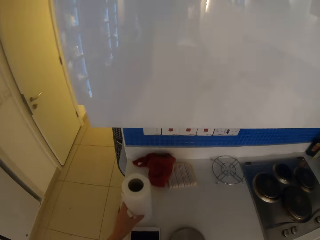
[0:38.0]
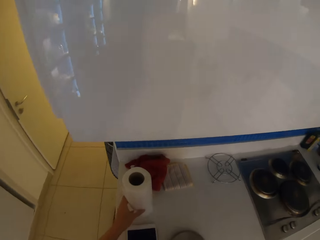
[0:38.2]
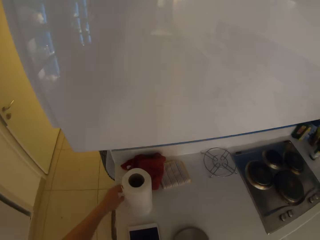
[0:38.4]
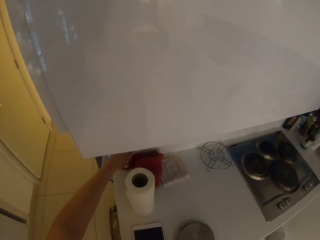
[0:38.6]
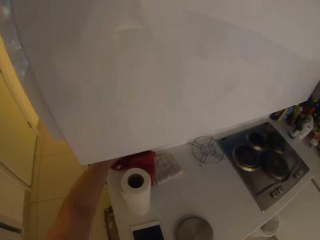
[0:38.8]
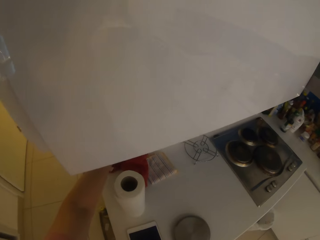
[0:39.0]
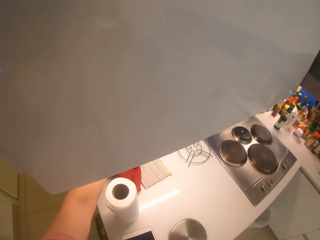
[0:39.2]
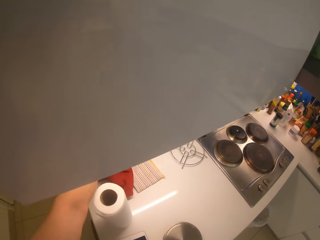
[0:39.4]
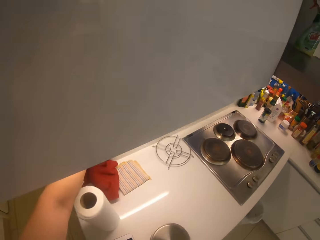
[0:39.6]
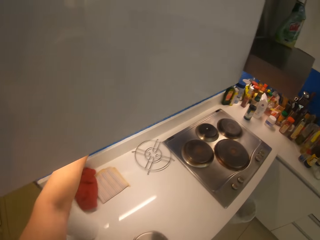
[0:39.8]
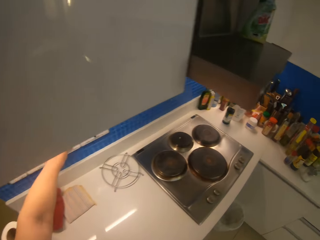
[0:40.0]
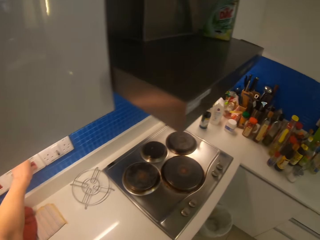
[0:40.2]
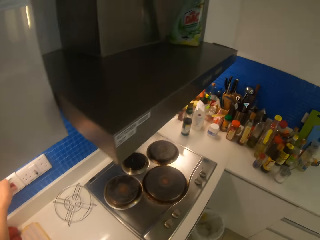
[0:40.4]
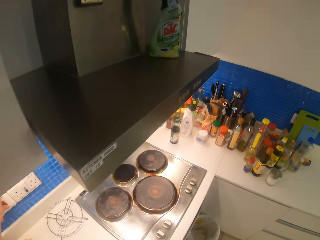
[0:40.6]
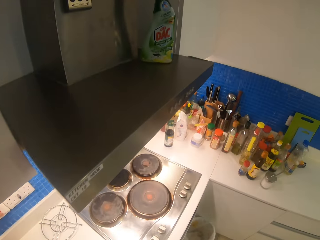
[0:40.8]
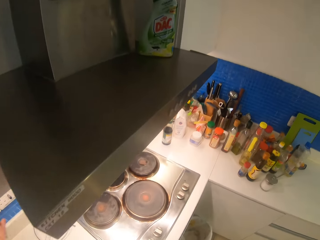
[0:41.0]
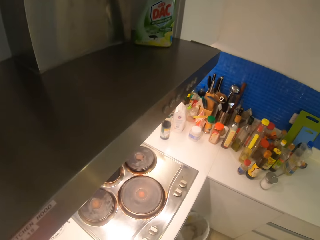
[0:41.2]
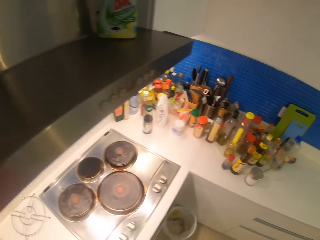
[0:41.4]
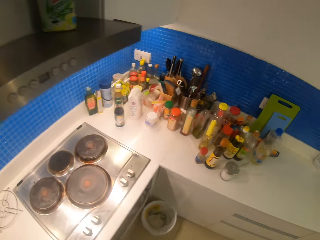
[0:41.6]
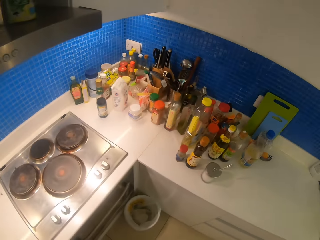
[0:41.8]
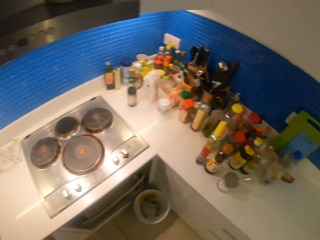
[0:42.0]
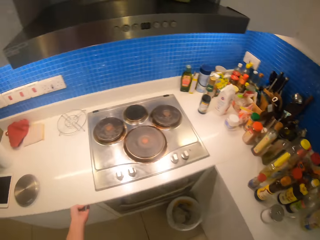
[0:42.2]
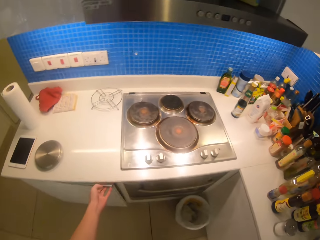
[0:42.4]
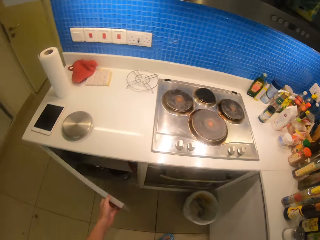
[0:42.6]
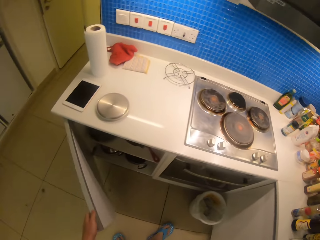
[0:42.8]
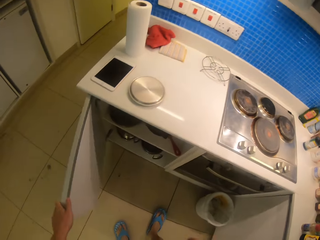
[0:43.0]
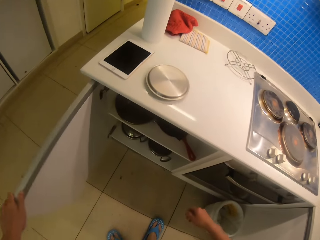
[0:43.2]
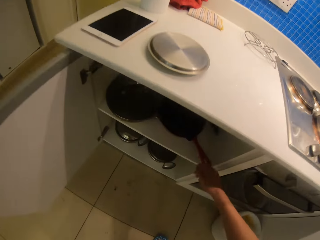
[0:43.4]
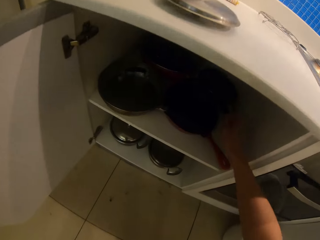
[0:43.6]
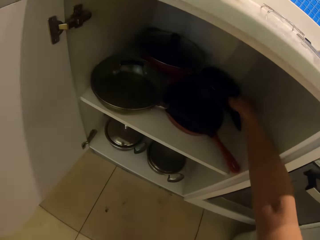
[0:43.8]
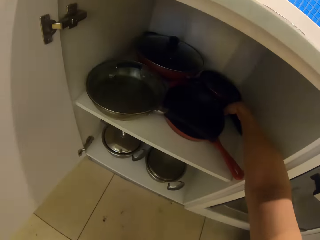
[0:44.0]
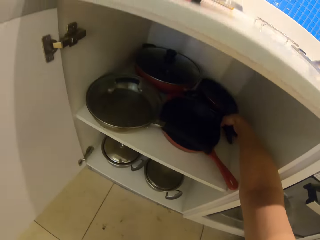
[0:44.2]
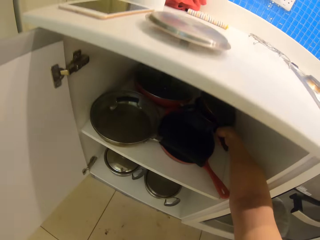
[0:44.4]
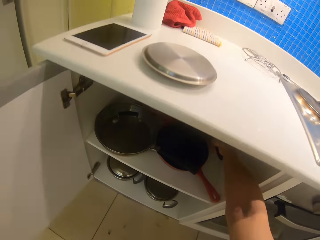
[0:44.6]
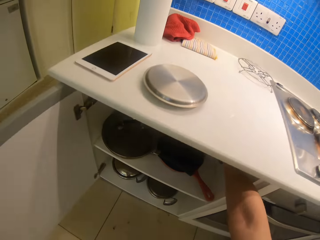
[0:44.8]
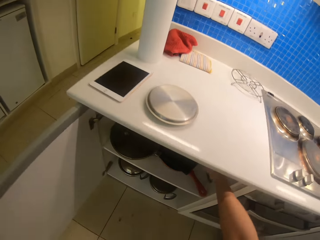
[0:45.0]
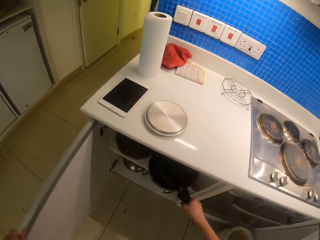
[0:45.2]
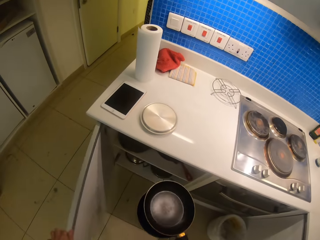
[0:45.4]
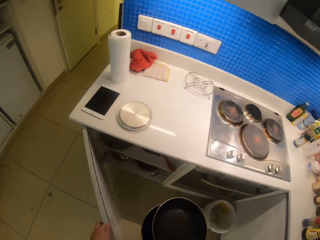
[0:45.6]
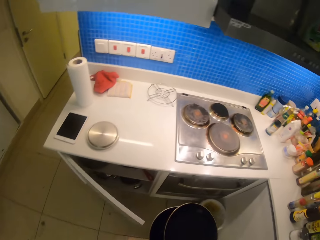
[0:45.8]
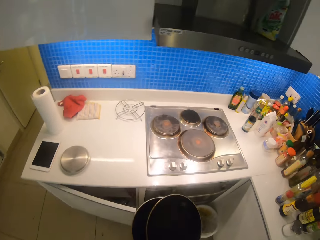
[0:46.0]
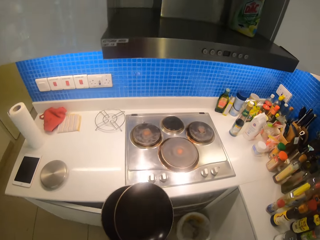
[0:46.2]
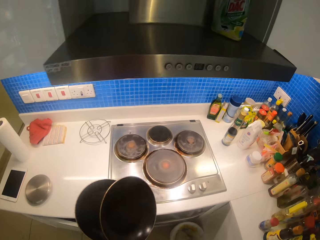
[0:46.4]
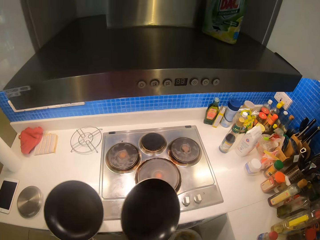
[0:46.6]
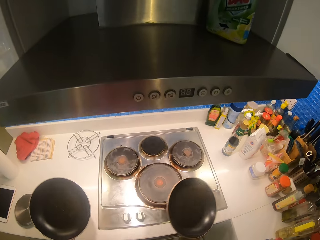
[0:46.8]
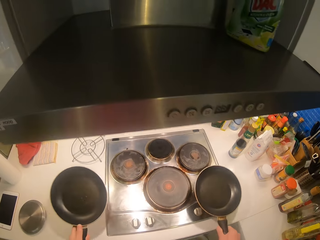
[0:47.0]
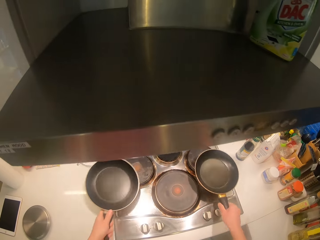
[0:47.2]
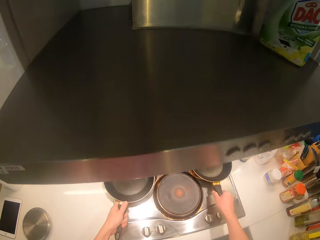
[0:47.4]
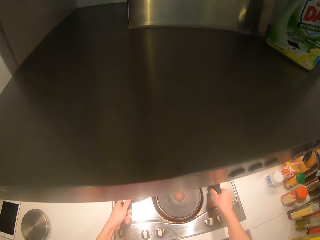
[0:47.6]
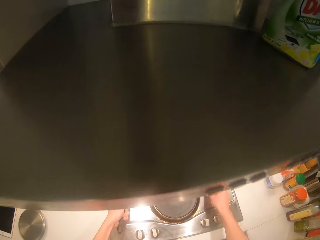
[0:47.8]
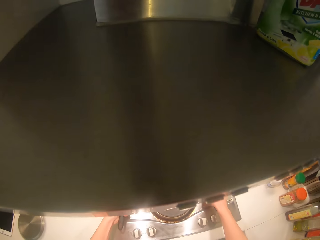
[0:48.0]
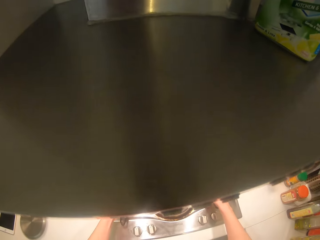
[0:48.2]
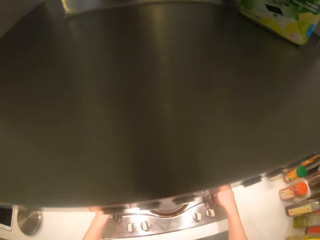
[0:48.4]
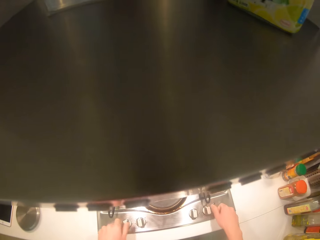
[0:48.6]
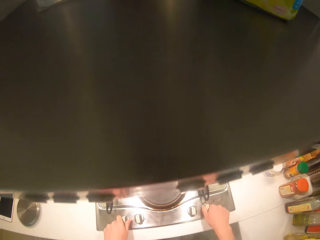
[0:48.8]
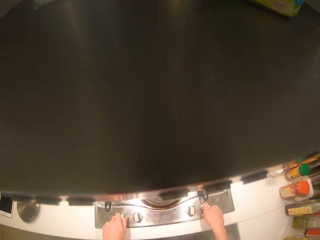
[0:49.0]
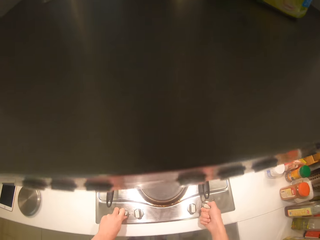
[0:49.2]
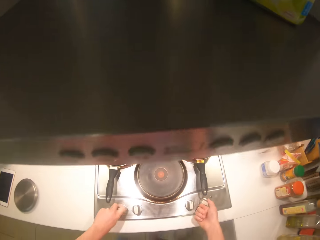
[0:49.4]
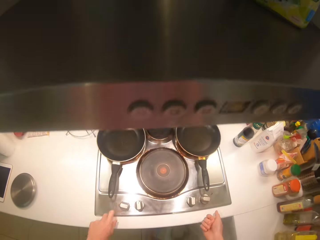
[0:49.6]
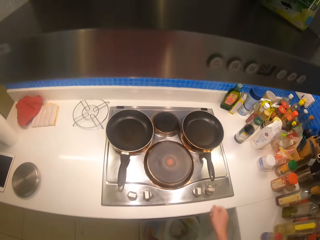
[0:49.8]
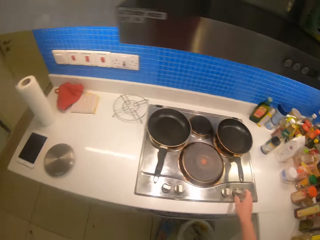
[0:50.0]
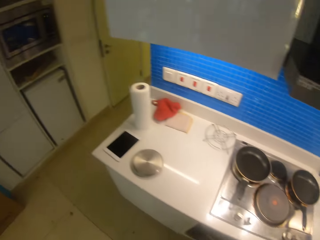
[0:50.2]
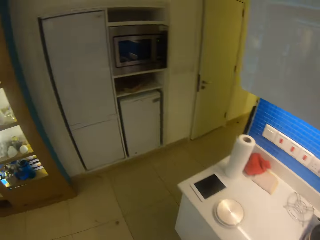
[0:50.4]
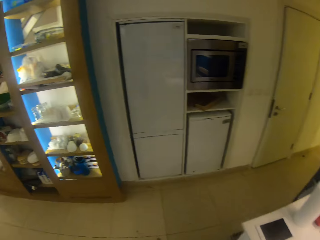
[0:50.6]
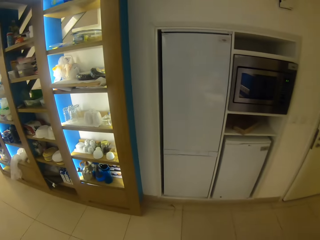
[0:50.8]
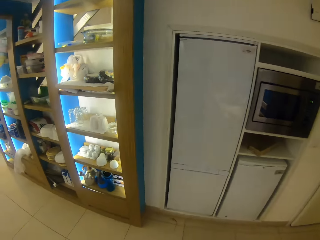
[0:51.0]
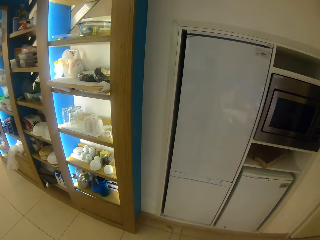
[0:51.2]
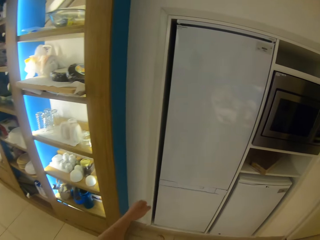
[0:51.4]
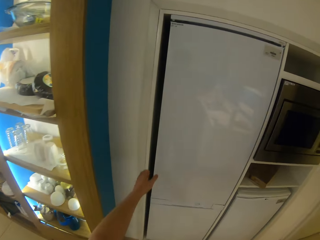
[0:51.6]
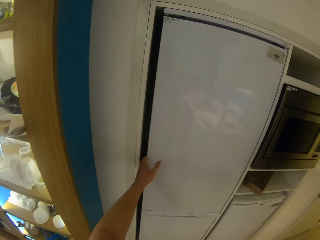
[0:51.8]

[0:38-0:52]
The camera wearer holds a phone with the right hand and holds a serviette with the left hand. They place the phone down. They push the kitchen tissue aside. They switch on the kitchen light. They switch on the electric cooker socket. They open the kitchen cabinet drawer. They bring out the pans from the cupboard. They put the pans on the cooker. They switch on the cooker.

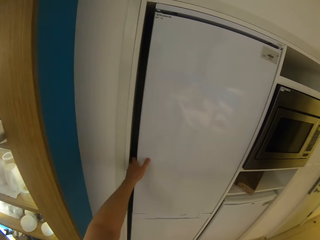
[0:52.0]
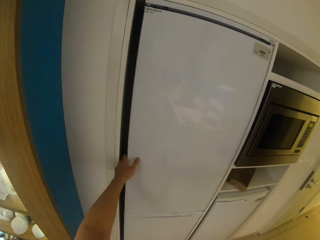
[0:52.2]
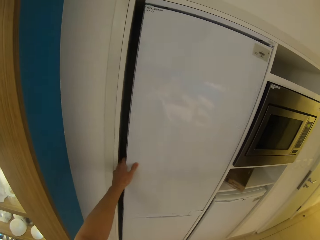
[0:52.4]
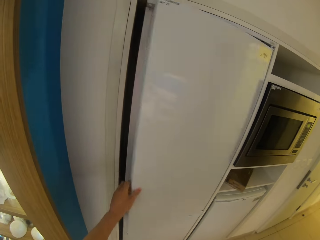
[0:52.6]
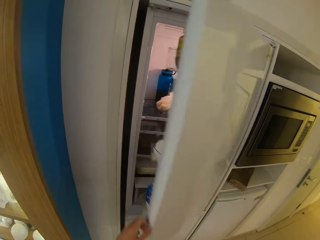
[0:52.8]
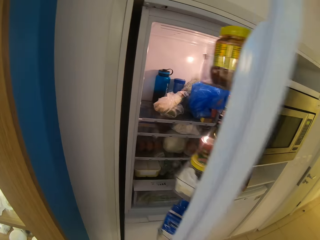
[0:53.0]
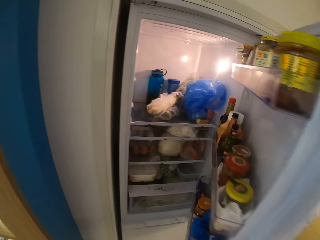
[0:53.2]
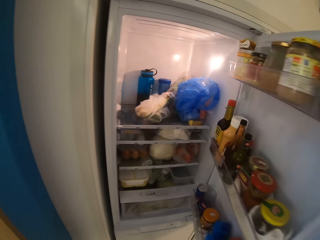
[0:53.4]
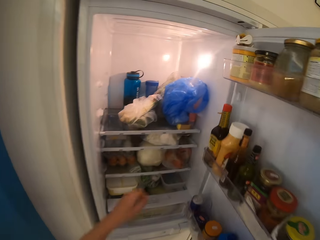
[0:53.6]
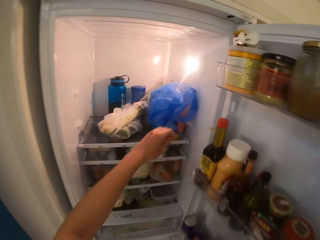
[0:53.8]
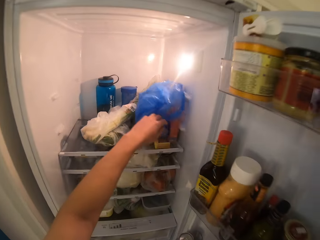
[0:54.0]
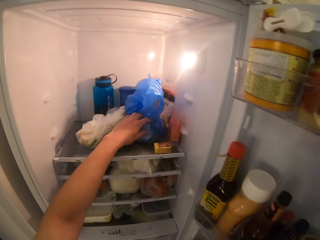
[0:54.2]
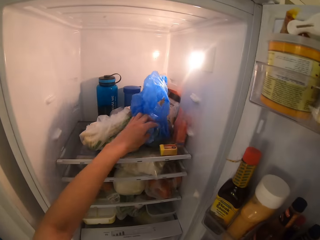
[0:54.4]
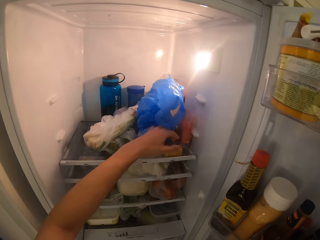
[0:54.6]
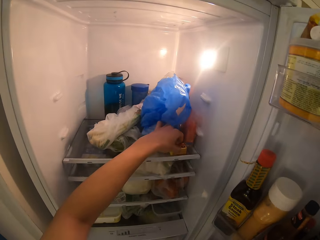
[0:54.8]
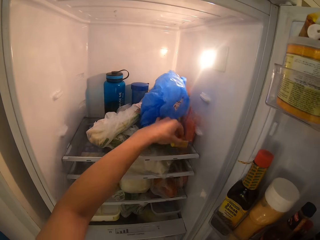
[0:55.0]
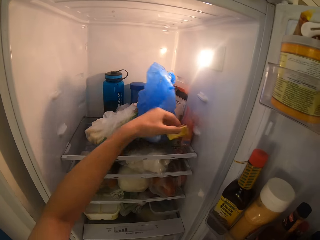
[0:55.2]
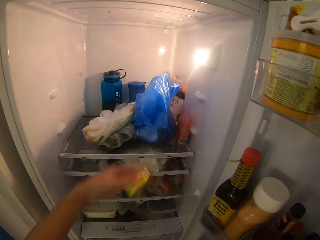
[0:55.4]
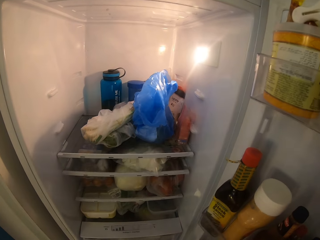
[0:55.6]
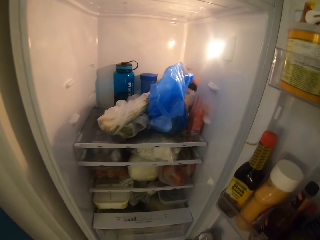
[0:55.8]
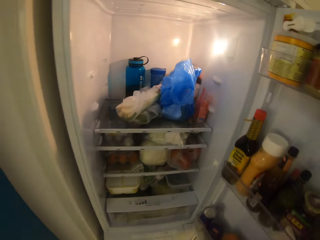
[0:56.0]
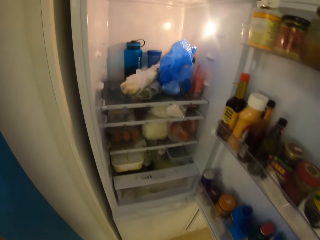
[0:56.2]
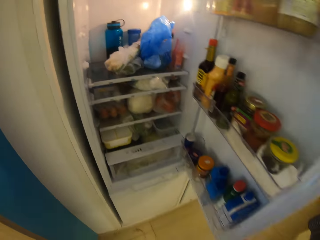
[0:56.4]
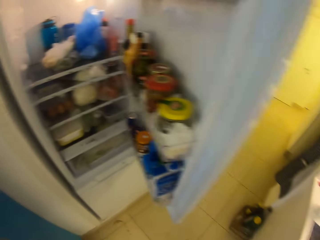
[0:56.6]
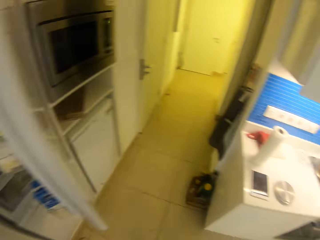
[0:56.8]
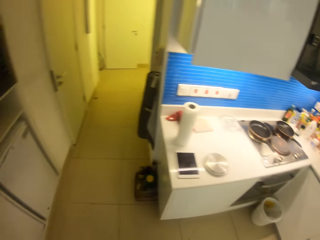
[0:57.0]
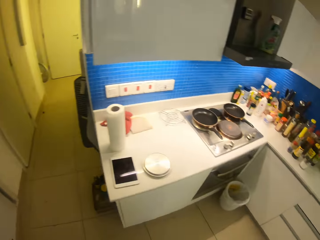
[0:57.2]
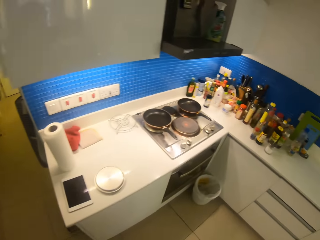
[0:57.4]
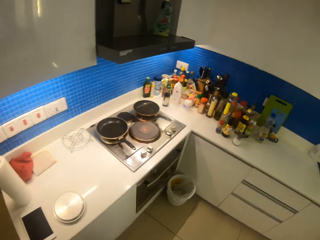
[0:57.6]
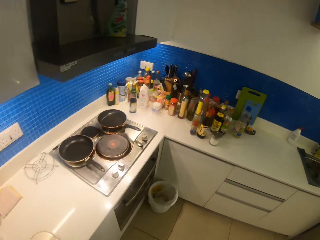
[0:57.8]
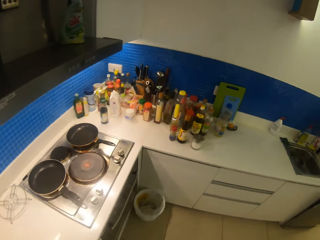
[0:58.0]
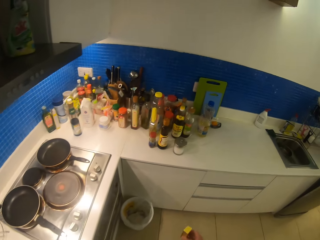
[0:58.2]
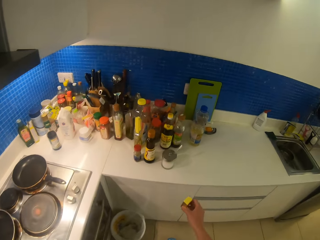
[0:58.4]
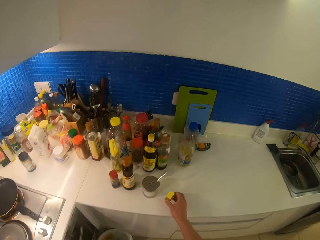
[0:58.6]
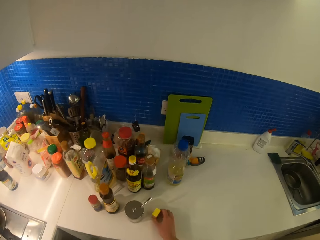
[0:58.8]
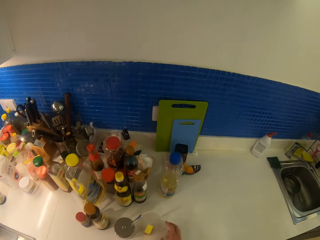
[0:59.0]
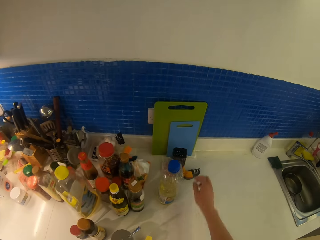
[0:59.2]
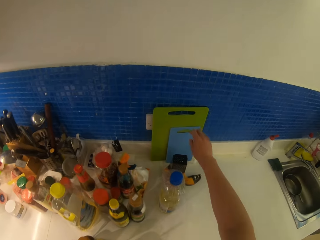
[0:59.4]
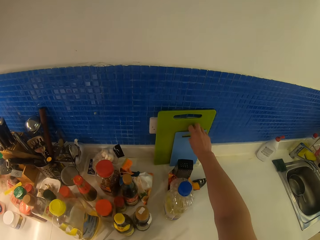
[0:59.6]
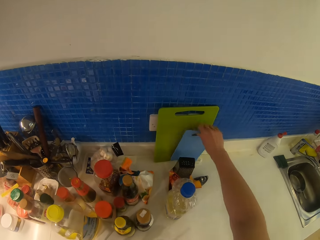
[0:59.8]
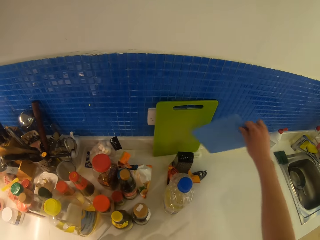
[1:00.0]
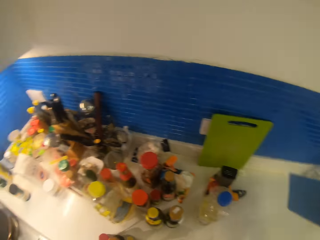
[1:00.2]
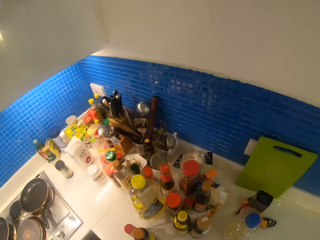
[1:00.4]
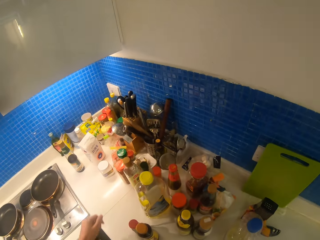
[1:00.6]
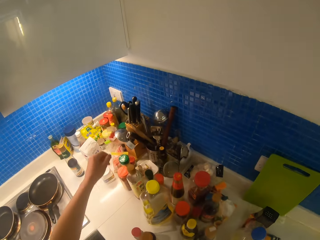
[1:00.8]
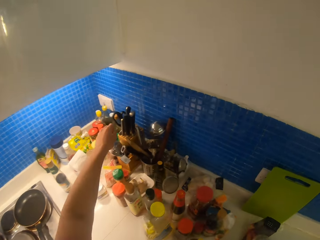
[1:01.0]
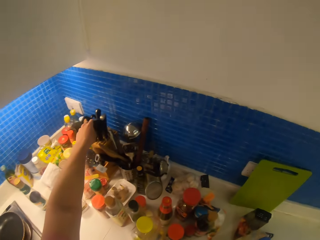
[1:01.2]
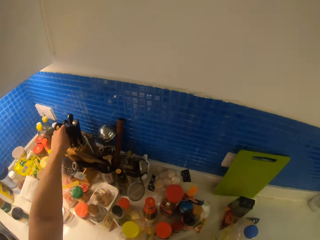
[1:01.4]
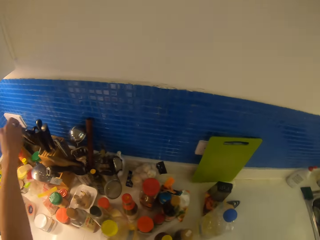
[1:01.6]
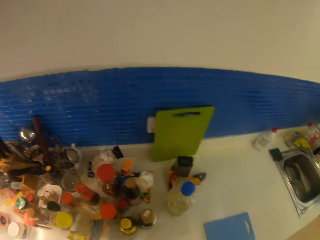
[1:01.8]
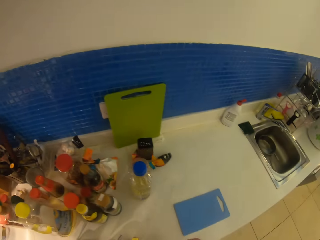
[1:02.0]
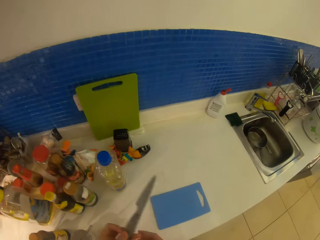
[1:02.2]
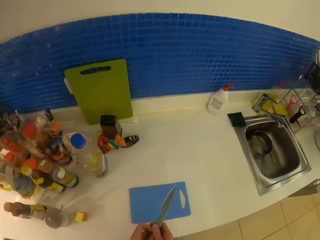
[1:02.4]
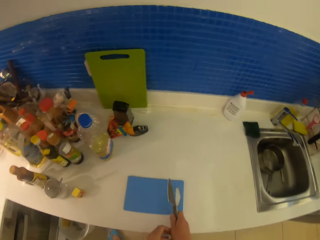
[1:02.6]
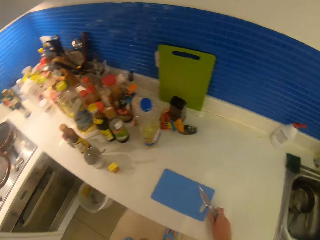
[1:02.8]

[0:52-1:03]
The camera wearer opens the fridge door. They move the polythene paper aside in the fridge. They take out the cheese from the fridge. They walk in the kitchen. They place the cheese on the counter. They take a chopping board and put the chopping board on the table. They take a knife.
